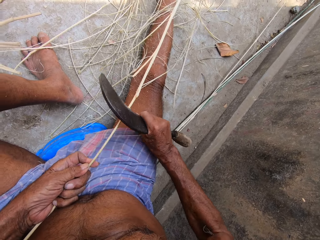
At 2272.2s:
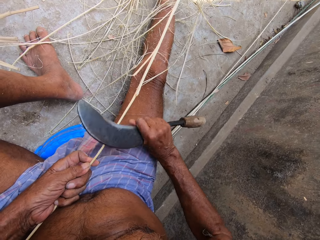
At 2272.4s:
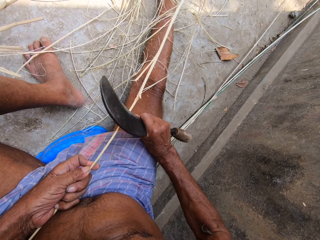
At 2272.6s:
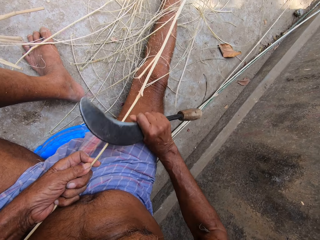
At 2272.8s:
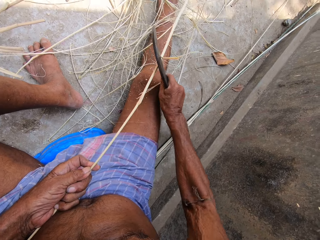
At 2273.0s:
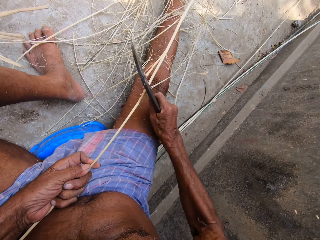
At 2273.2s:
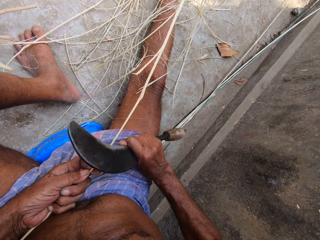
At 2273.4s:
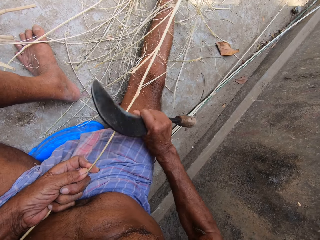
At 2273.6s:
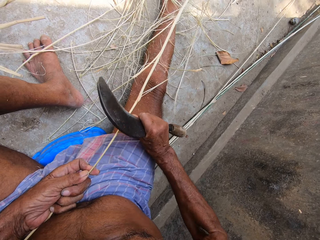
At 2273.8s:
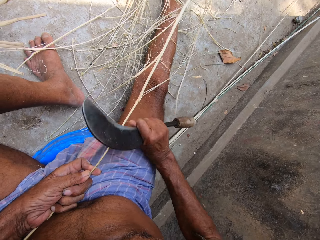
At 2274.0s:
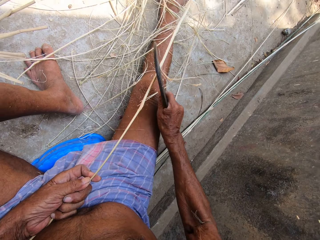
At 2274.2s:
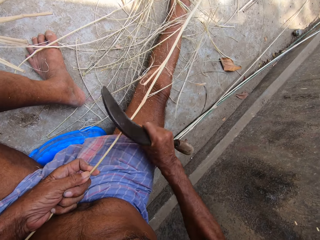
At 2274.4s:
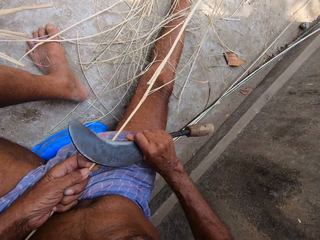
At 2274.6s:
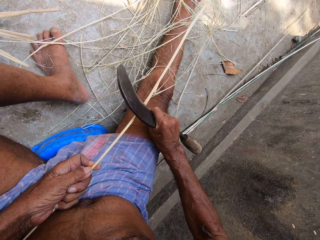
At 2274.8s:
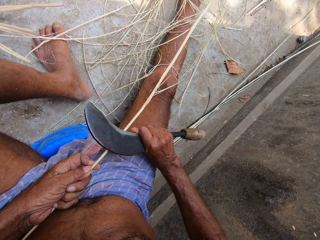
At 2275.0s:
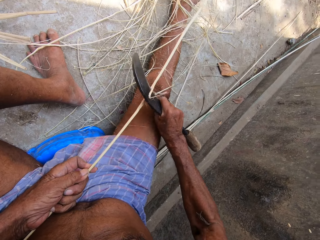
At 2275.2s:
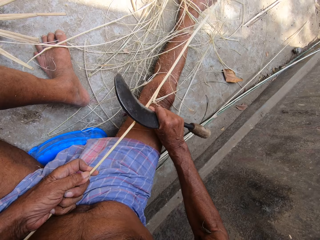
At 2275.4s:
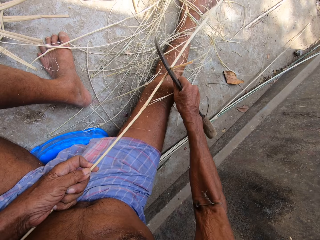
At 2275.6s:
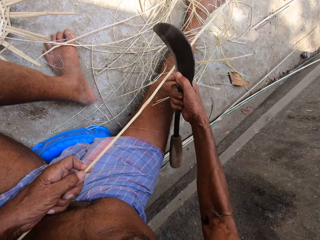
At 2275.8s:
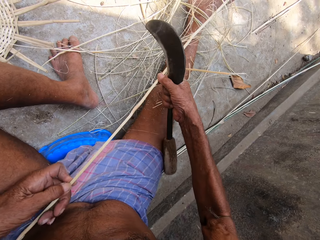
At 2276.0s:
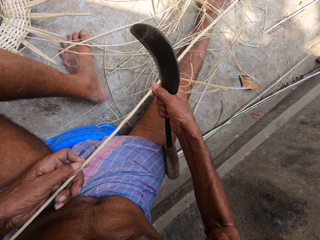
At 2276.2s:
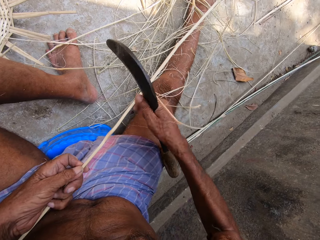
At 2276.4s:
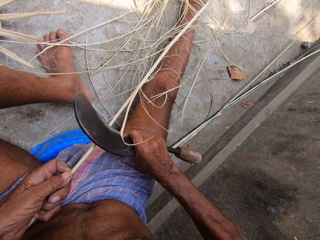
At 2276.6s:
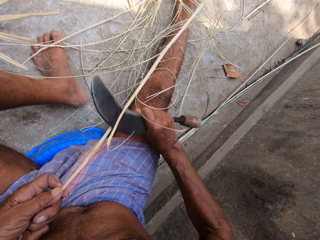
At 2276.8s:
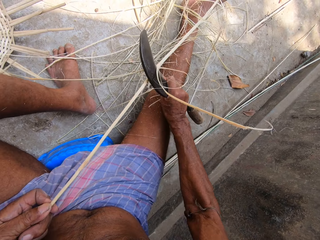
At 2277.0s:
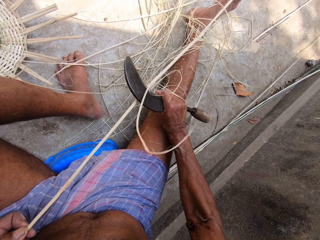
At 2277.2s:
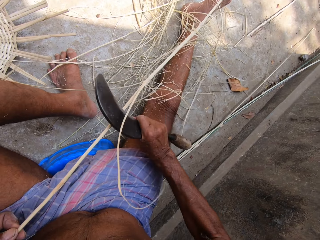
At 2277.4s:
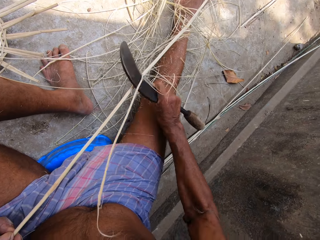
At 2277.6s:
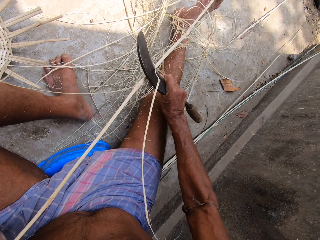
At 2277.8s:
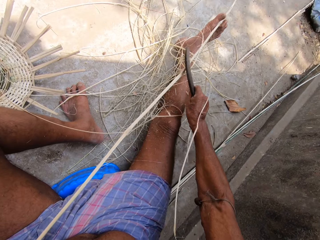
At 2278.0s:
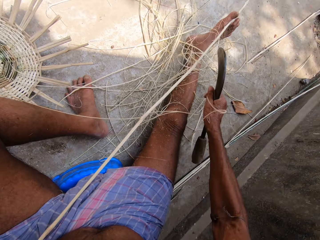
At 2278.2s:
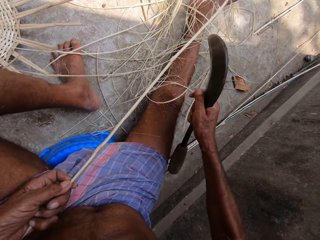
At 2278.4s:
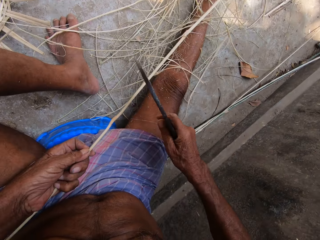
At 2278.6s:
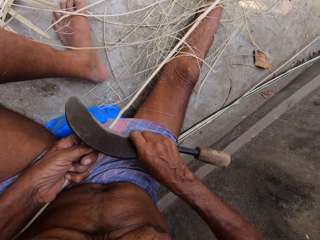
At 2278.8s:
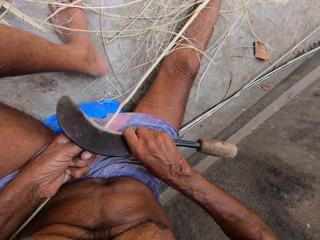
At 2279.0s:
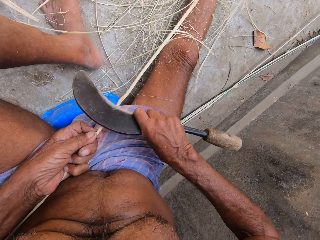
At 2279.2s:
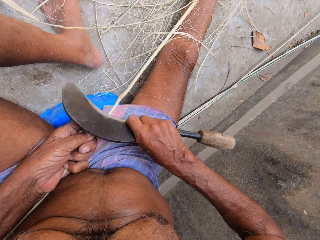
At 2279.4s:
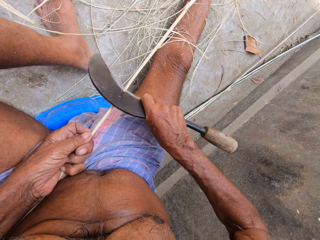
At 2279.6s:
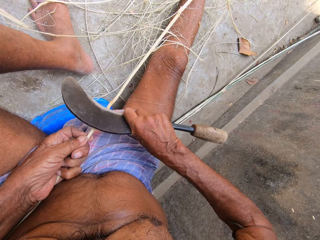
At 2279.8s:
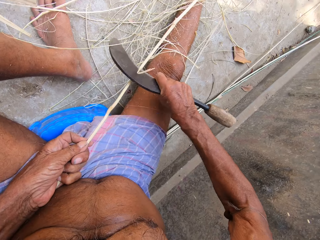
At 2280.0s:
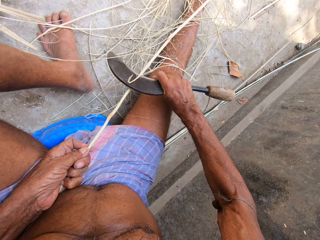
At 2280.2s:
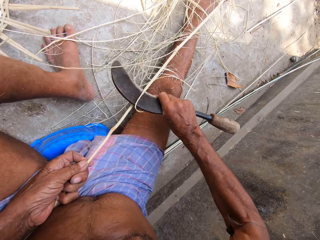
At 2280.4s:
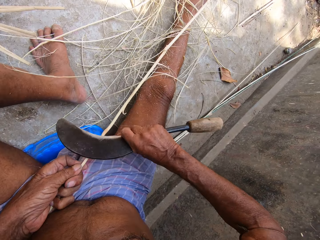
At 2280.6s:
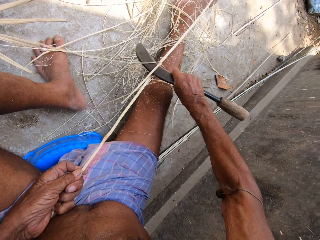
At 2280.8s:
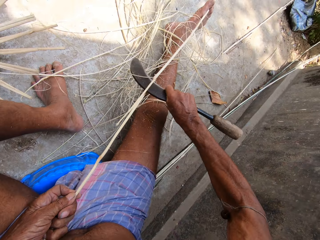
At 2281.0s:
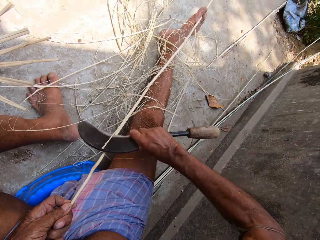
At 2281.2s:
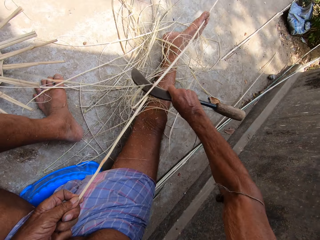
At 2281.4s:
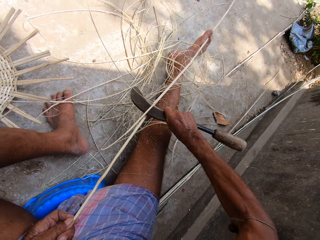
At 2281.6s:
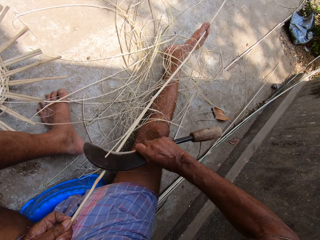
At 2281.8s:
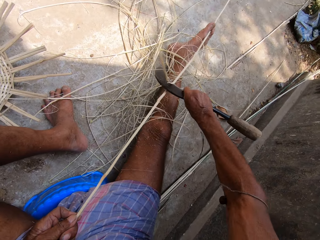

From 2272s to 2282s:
The camera wearer scrapes the stick blade. He scrapes it again. He adjusts the stick with his hands. He holds the stick with both hands. He peels raffia from the stick in his left hand with the sickle in his right hand. He scrapes the stick blade. He scrapes it again.

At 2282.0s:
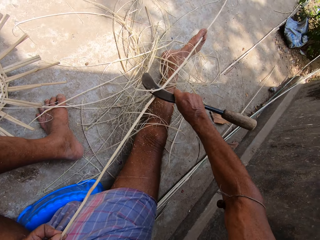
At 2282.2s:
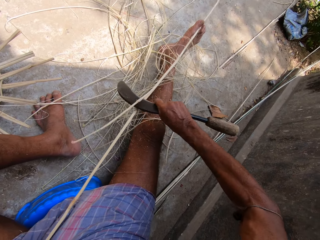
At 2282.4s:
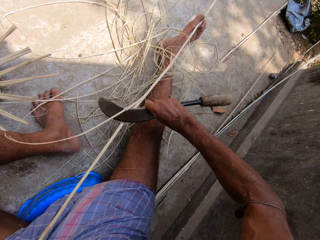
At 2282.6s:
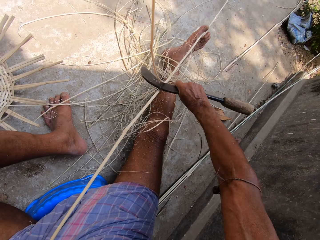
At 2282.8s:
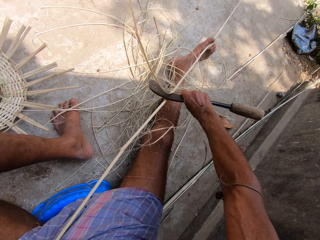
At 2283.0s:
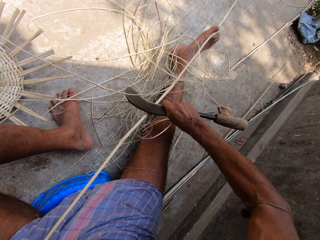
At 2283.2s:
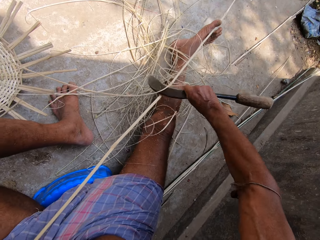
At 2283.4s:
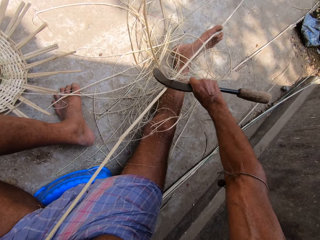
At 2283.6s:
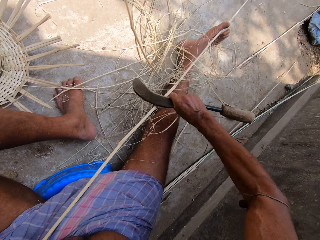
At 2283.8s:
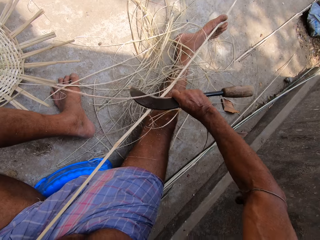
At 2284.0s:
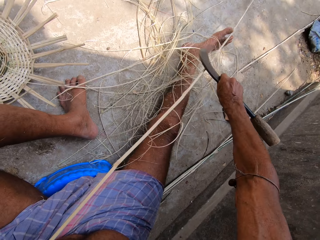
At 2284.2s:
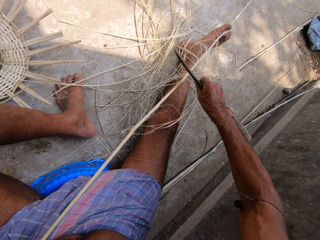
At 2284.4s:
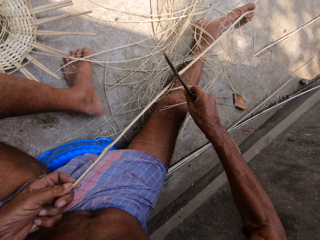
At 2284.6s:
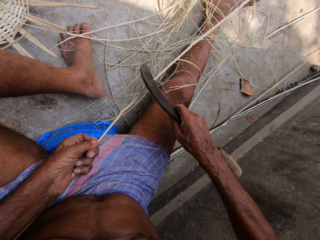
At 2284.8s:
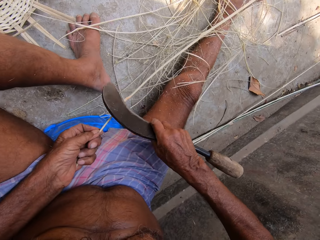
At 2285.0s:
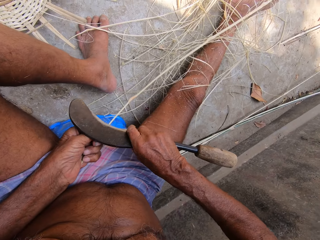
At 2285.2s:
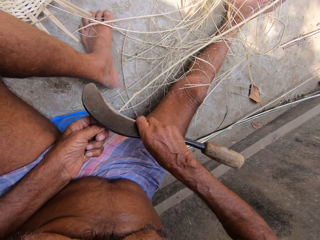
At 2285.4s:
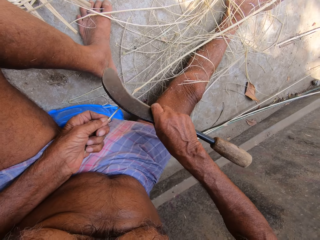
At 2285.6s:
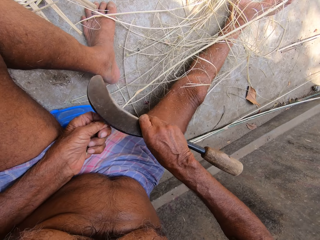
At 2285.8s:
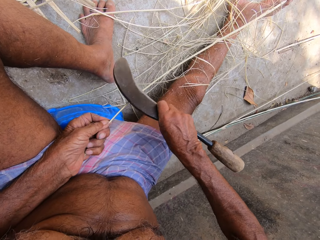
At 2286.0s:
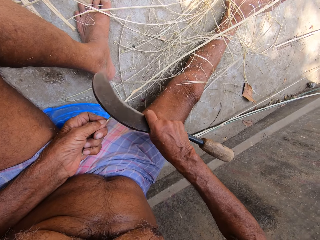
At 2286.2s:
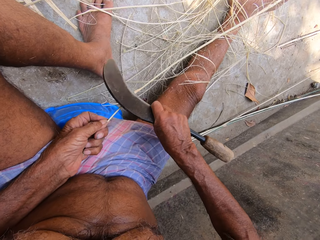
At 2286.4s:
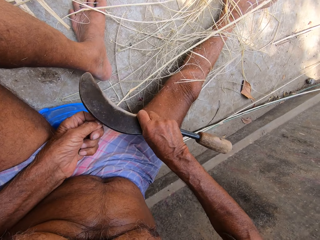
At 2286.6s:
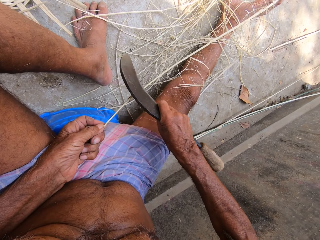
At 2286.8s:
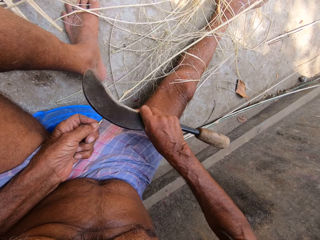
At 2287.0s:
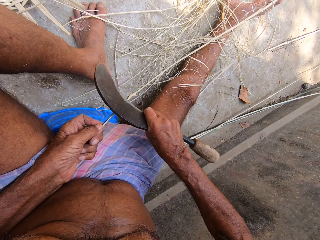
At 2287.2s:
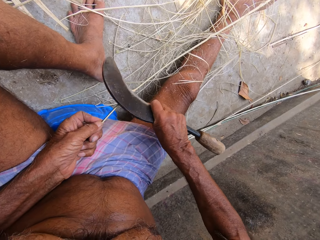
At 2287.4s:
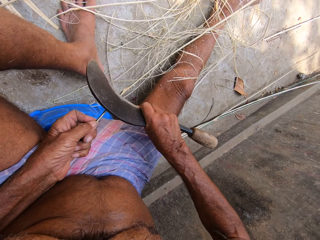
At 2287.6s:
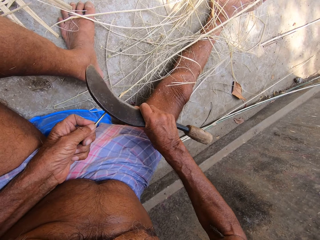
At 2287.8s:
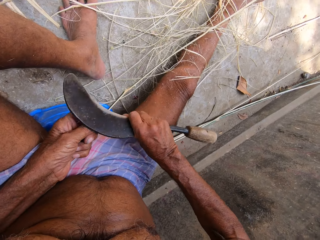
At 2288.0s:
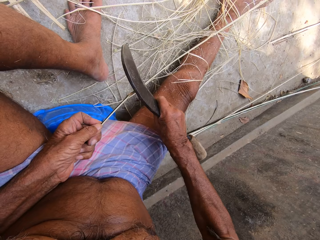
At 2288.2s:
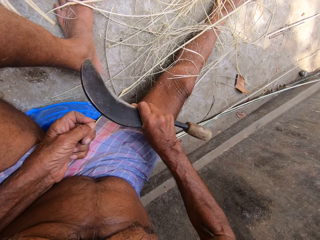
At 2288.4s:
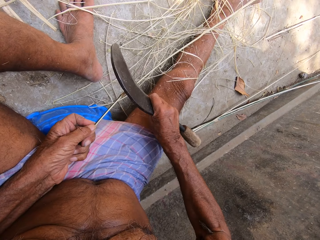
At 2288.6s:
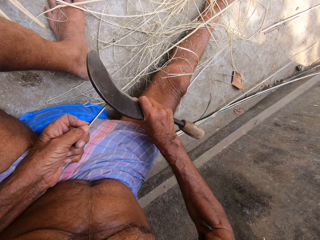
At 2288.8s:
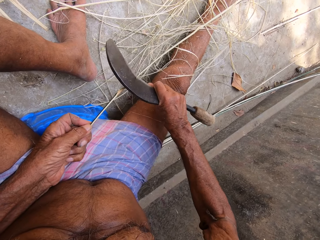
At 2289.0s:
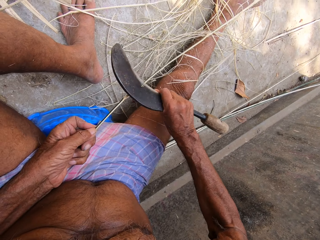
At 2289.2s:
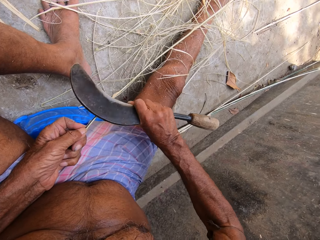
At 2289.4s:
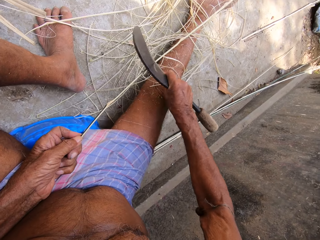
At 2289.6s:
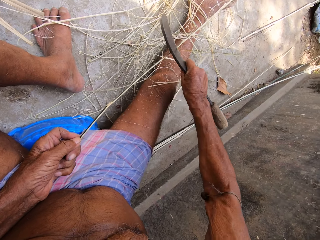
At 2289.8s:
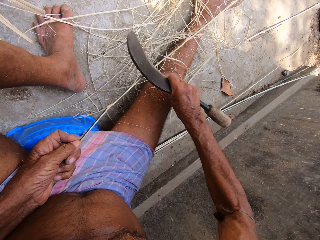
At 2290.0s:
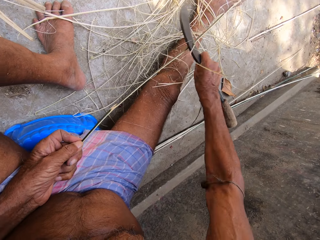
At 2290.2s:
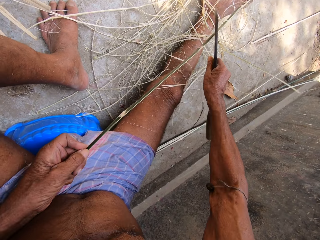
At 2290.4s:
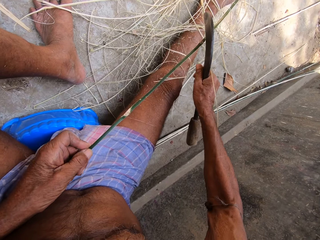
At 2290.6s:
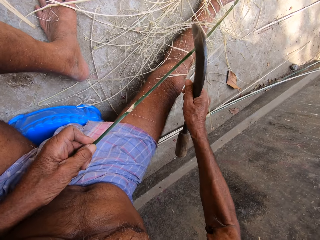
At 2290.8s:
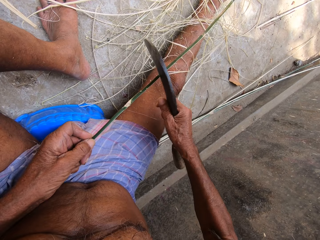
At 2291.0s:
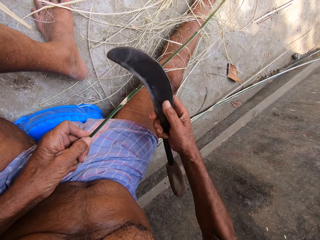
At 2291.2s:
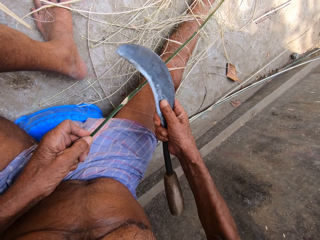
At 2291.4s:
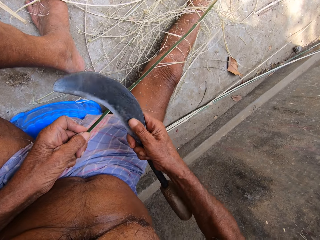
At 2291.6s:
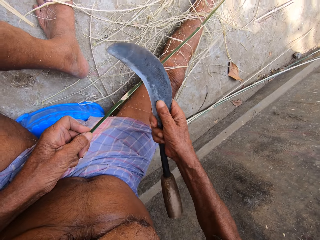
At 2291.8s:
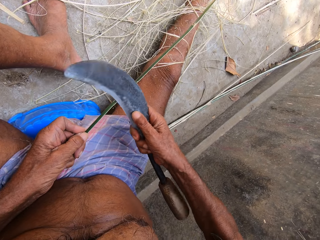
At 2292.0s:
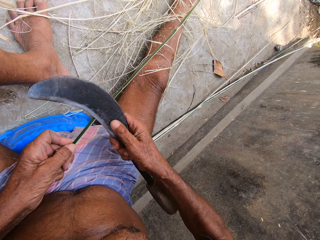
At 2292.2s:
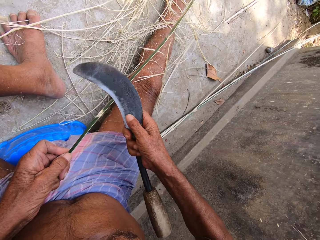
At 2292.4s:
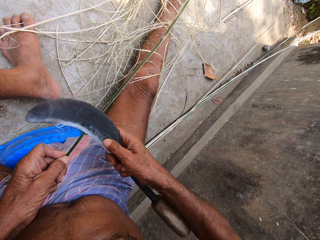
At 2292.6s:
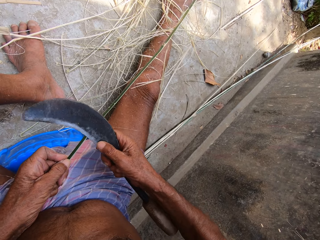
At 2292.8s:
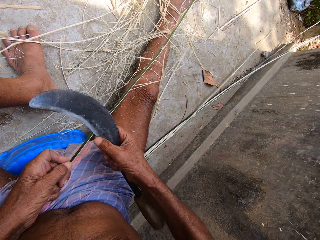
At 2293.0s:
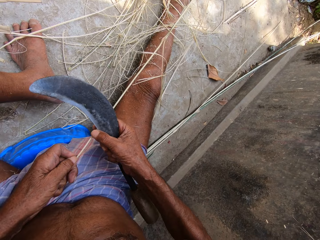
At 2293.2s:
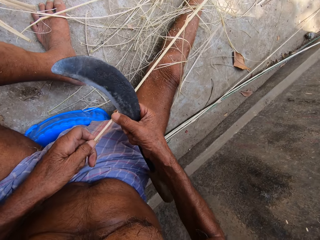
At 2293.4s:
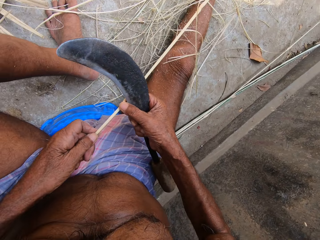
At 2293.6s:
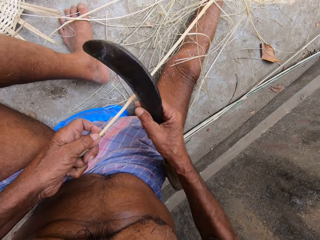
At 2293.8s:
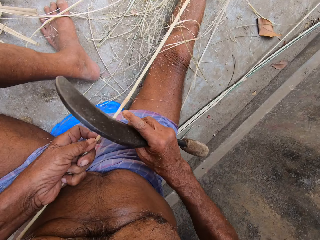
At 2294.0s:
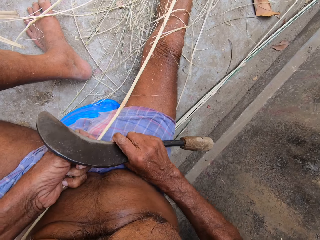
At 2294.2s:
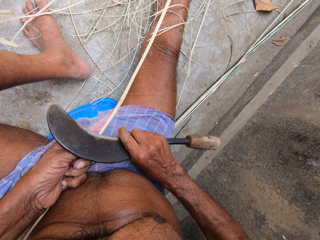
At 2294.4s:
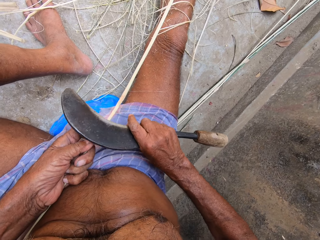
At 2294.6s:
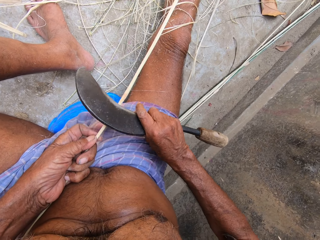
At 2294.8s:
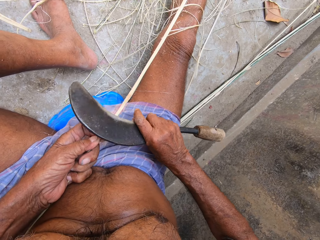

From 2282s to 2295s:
The camera wearer scrapes the stick blade. They scrape it repeatedly. They hold the stick with both hands.
